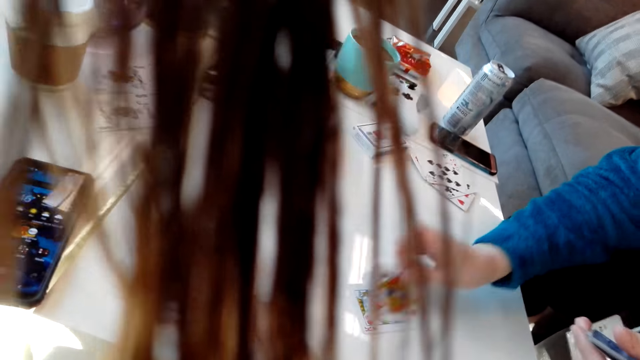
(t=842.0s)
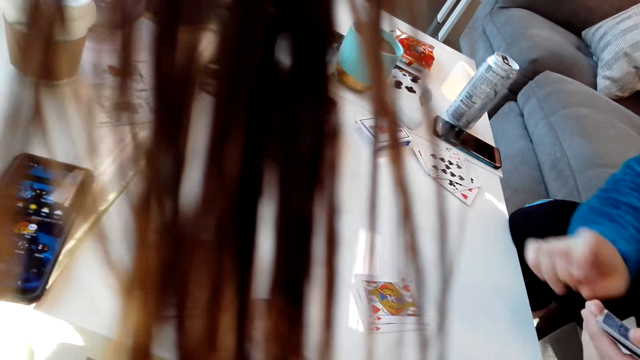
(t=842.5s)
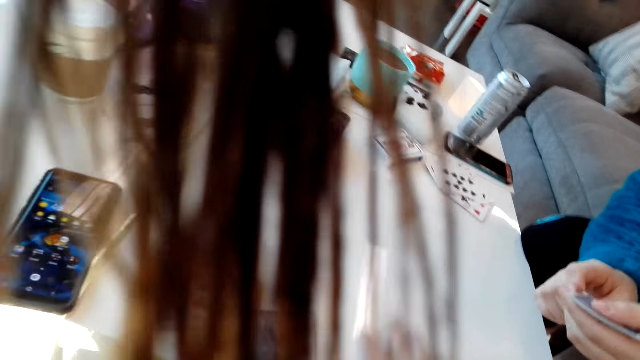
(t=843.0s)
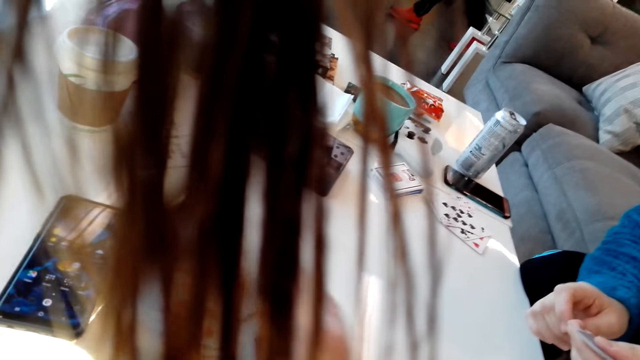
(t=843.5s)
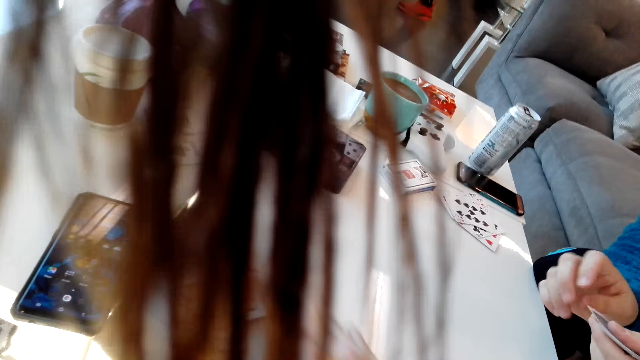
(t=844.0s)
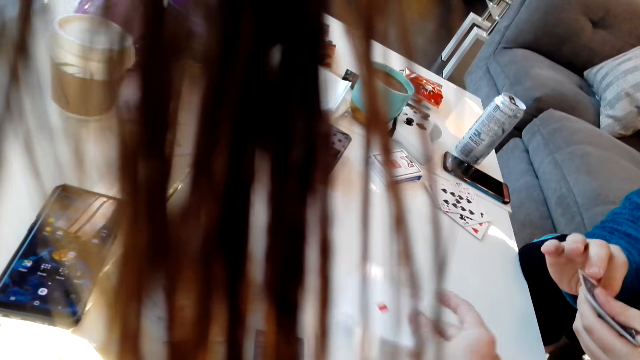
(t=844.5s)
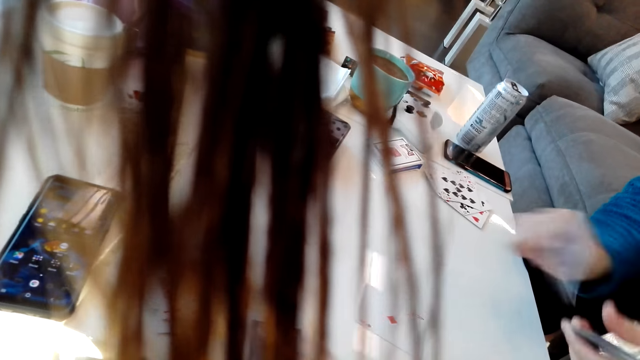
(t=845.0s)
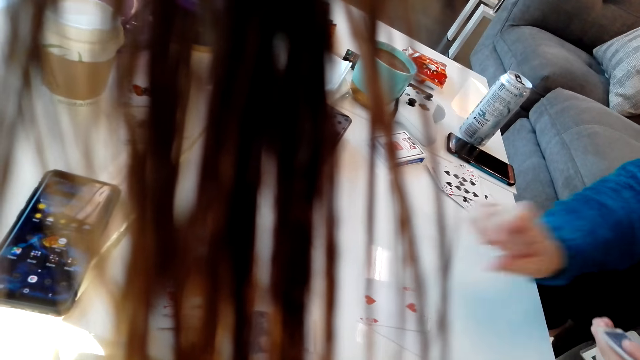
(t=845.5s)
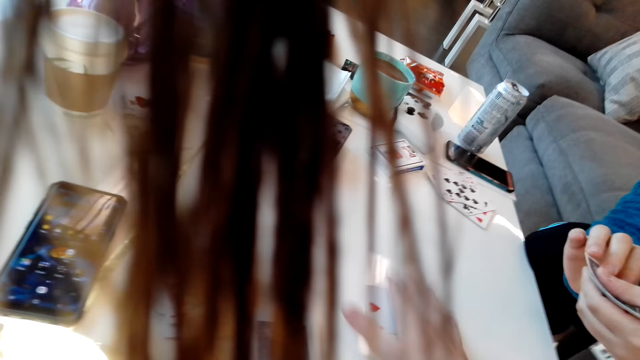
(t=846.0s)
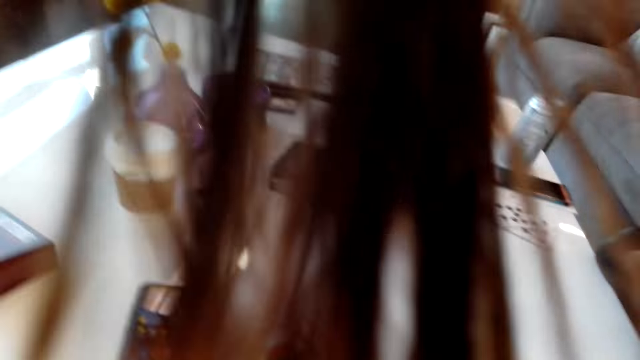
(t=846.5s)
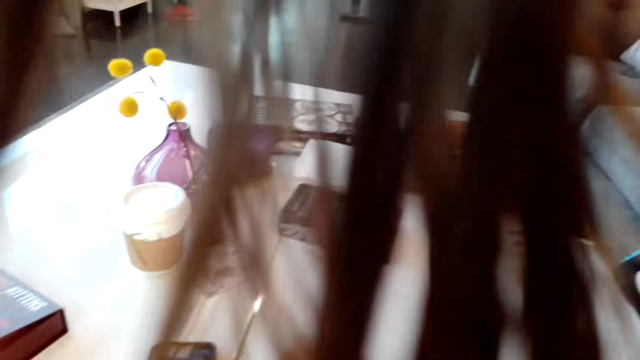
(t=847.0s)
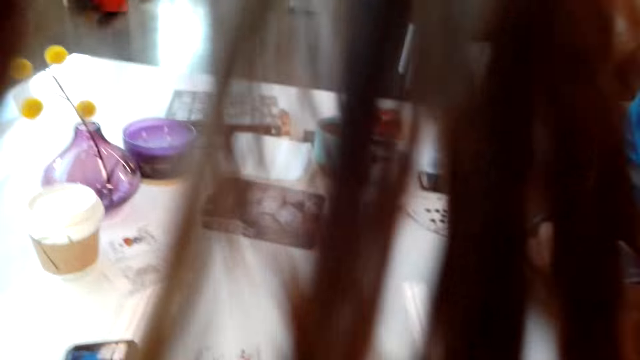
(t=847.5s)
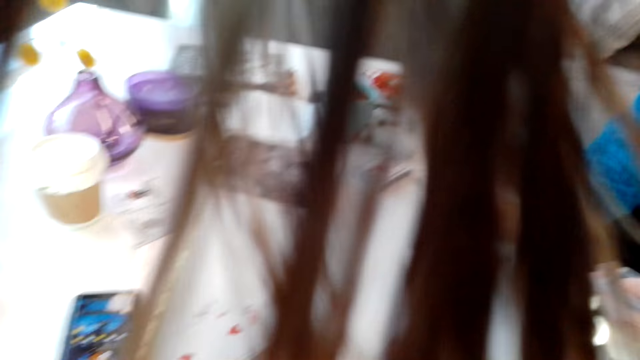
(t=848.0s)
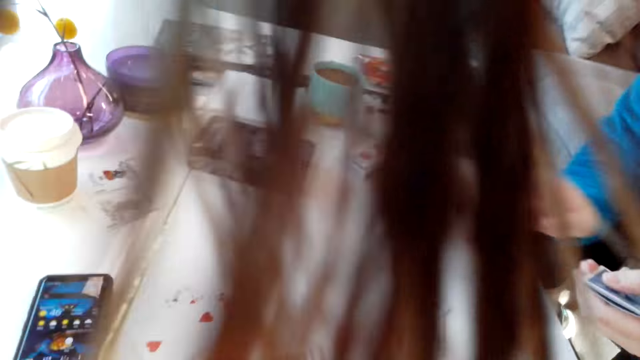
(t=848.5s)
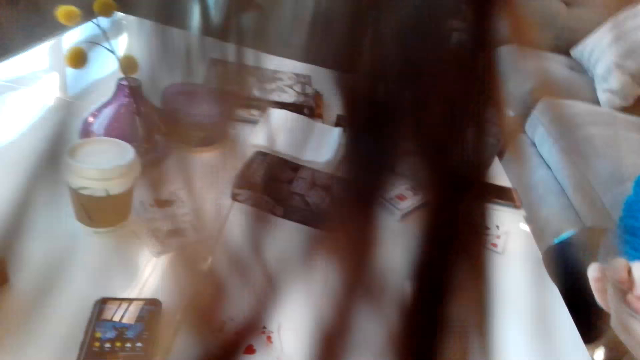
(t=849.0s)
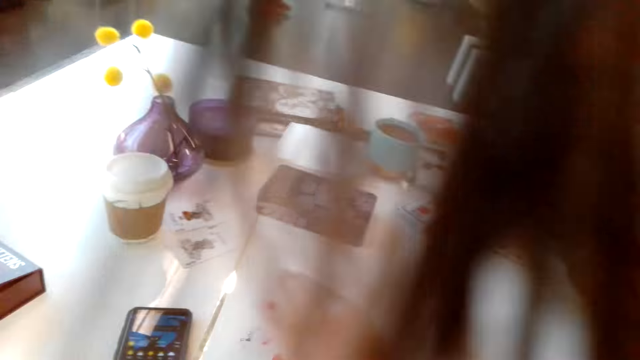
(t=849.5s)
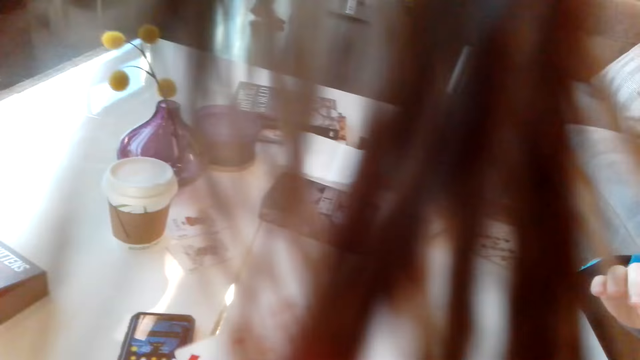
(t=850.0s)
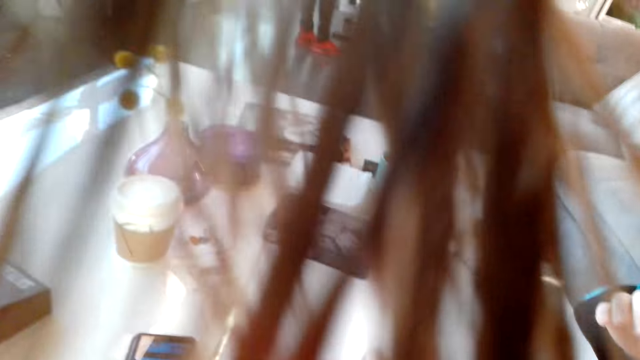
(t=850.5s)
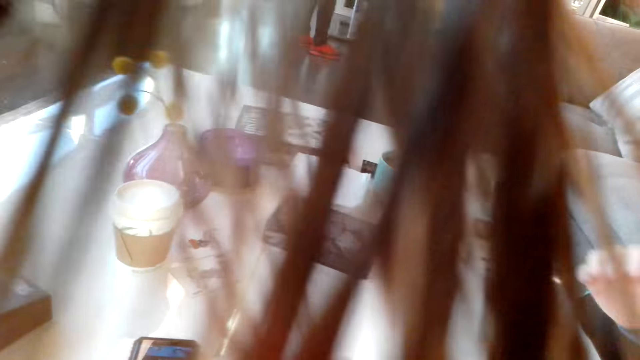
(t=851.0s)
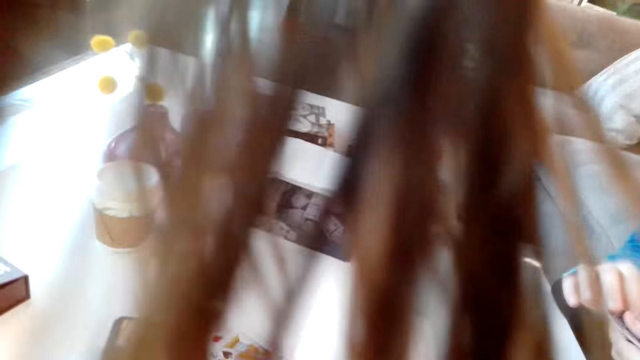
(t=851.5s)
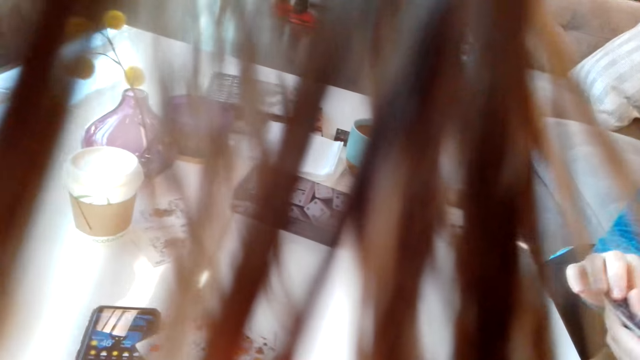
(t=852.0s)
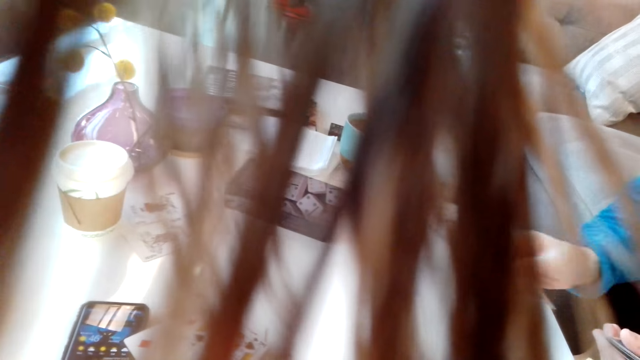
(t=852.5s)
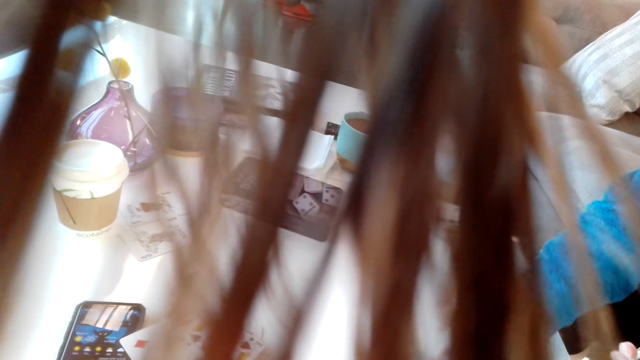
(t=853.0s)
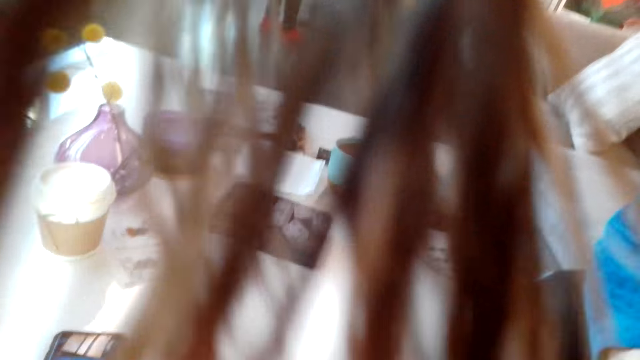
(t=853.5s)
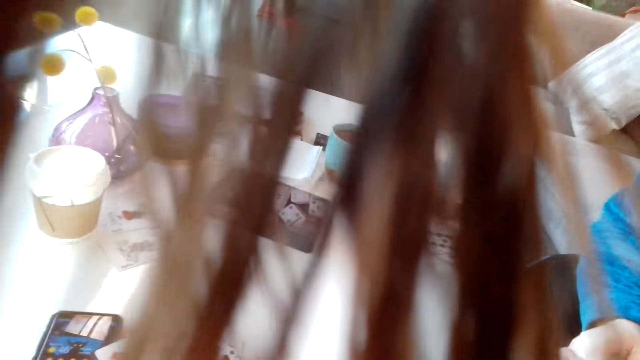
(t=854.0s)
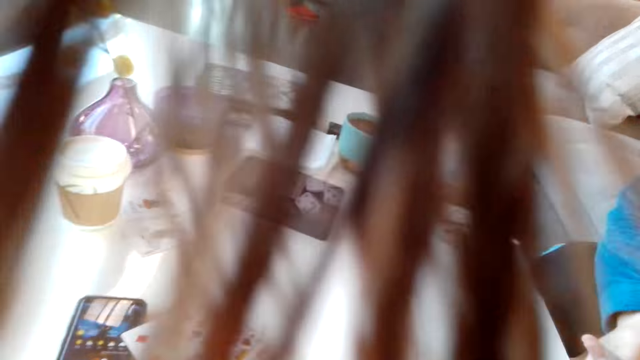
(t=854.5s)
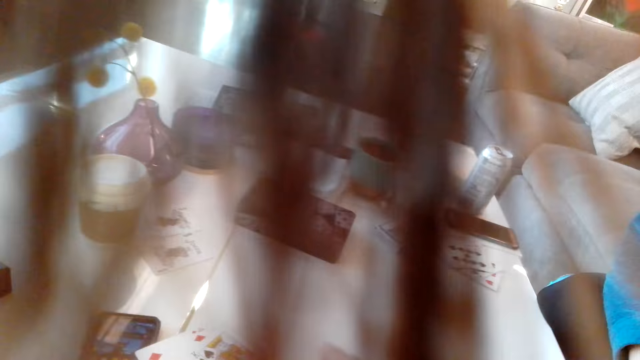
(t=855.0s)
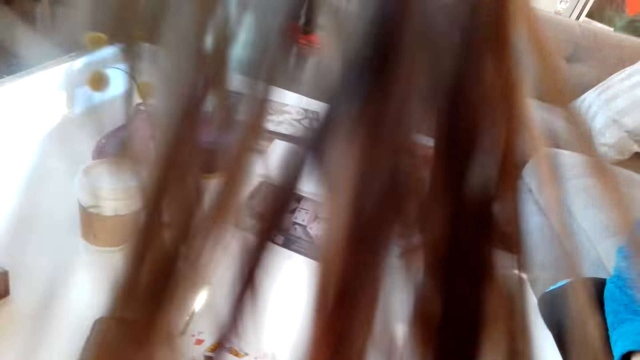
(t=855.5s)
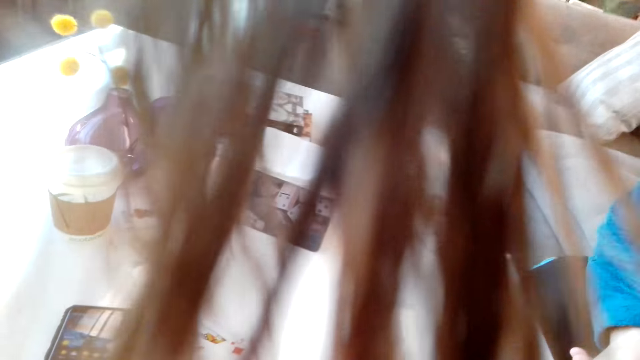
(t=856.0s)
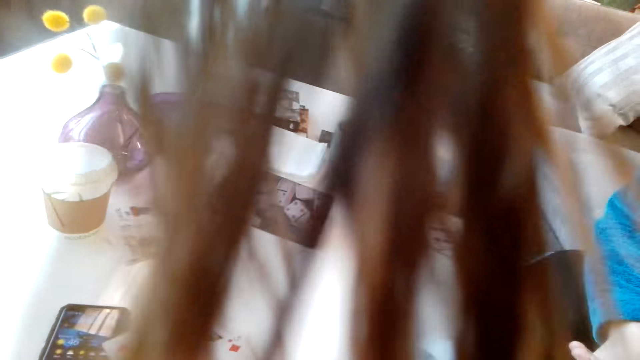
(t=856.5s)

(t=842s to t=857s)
The camera wearer puts a card on the table. The man puts a card on the table. The camera wearer puts a card on the table. The man puts a card on the table. The camera wearer picks the cards from the table. The man puts a card on the table, flips through his cards, and puts a card on the table.

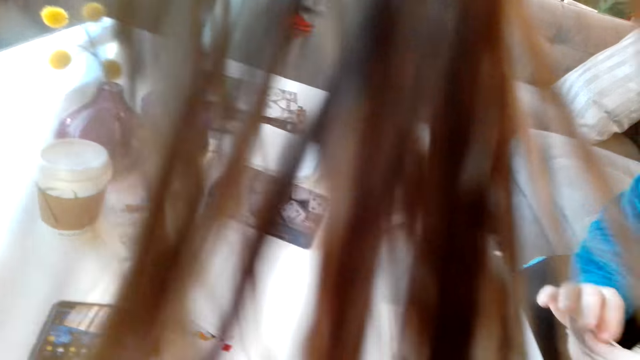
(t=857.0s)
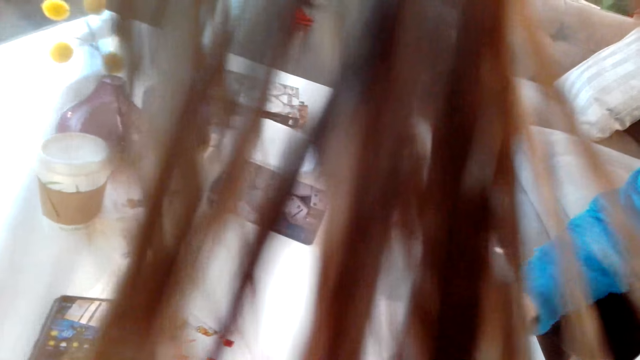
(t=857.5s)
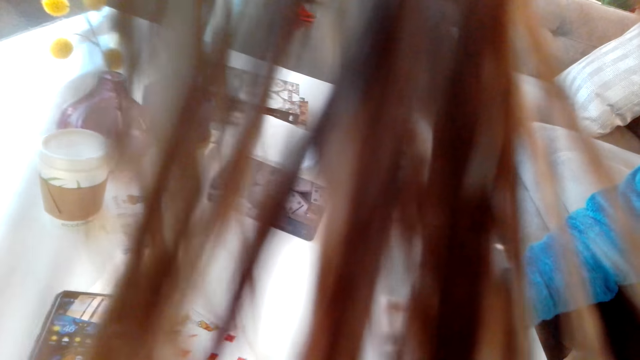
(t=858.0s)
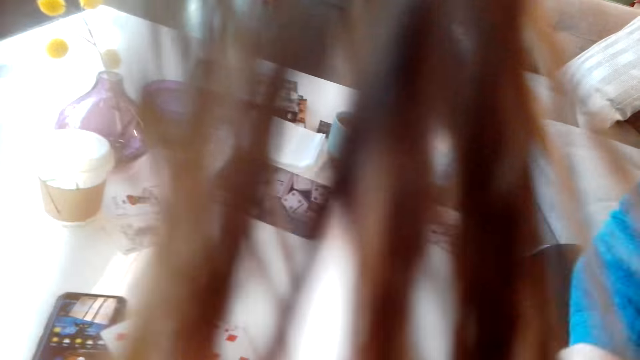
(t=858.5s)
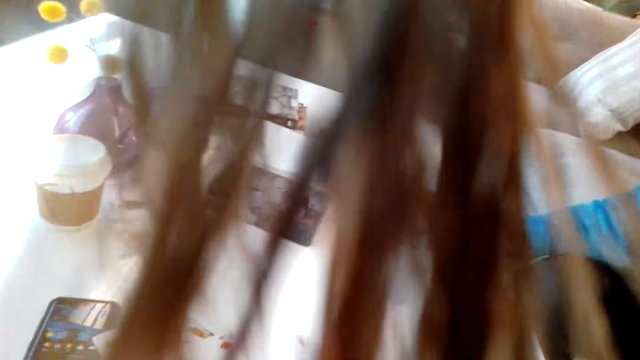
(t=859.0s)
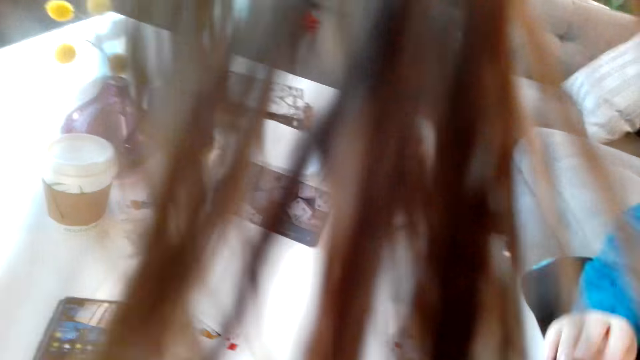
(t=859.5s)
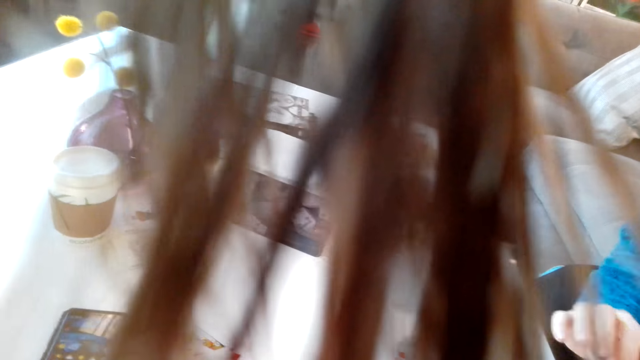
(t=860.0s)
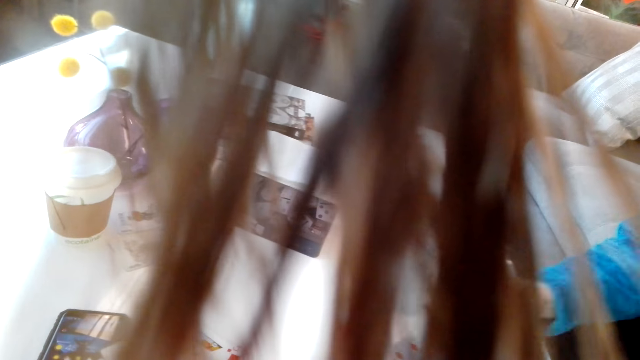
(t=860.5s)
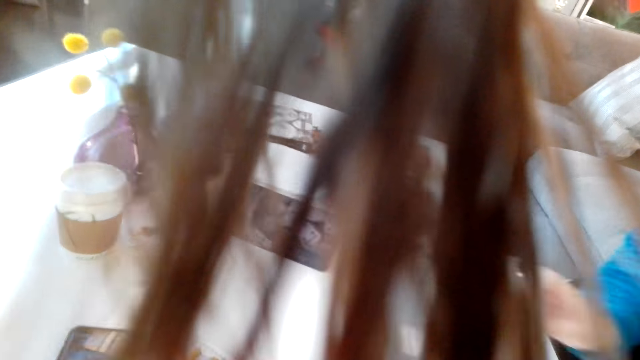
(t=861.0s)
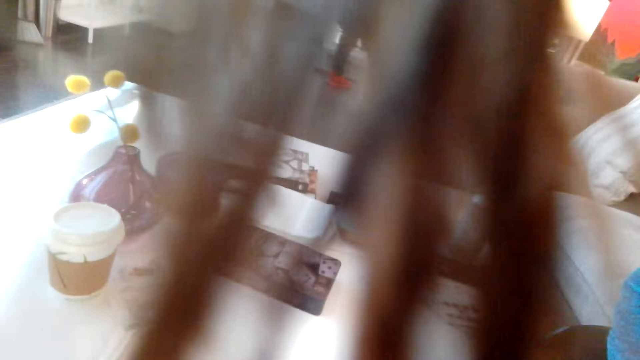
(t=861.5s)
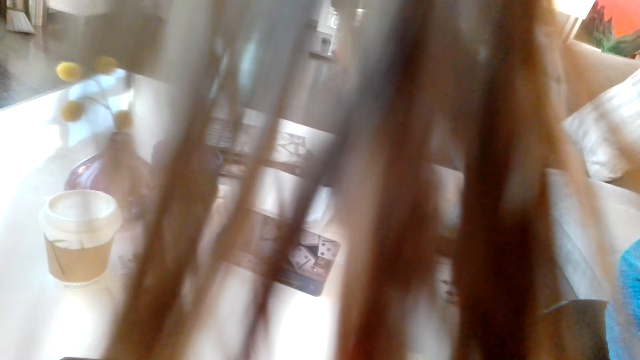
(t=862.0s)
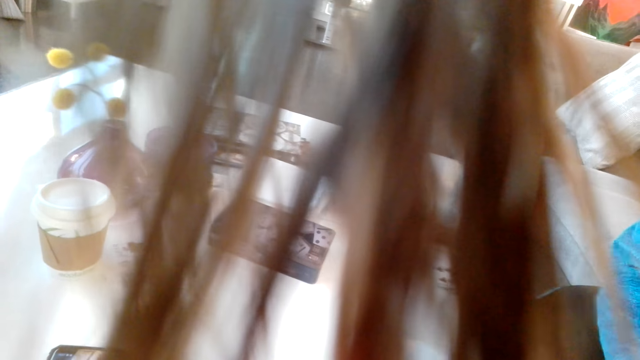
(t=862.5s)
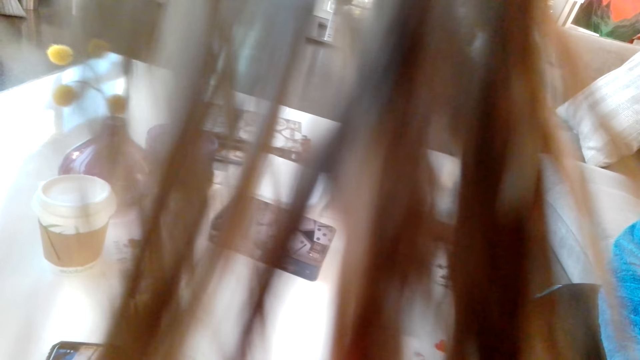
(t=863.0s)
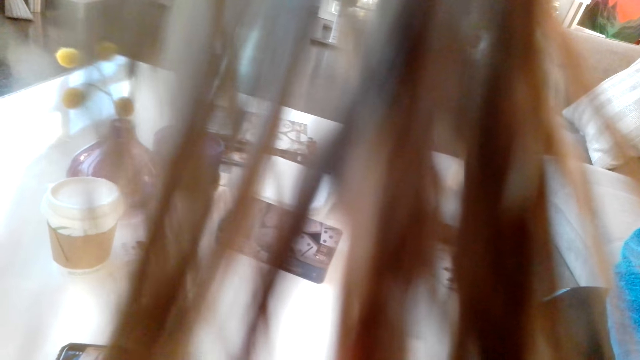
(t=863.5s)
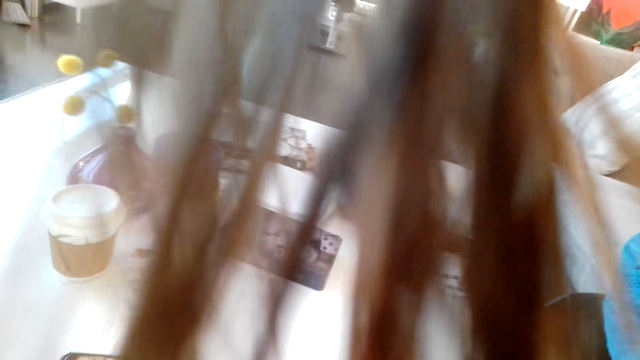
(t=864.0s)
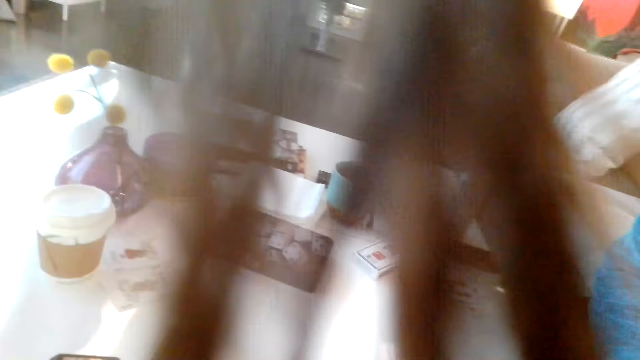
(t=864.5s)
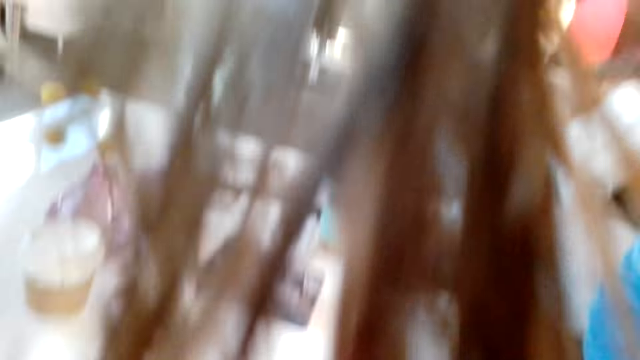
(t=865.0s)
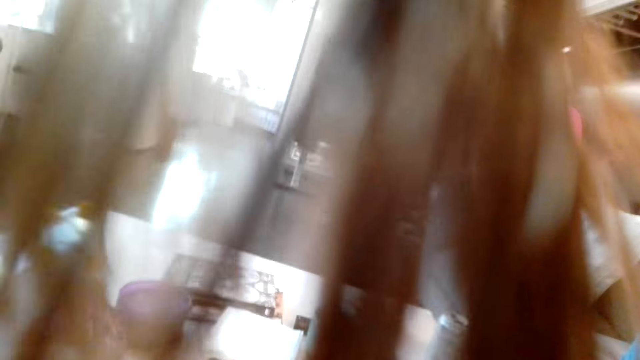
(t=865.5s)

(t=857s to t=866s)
A man picks the cards from the table, puts the cards aside, and puts a card on the table.
